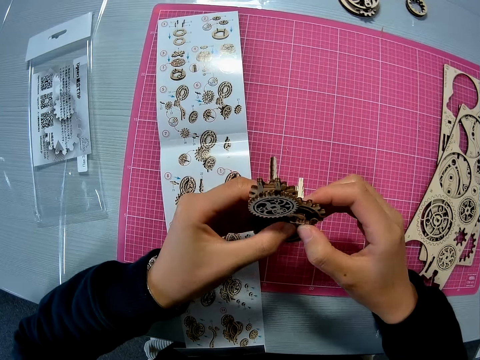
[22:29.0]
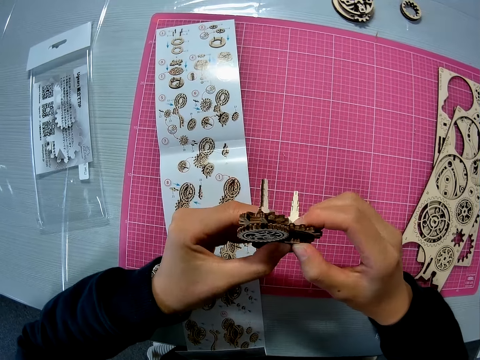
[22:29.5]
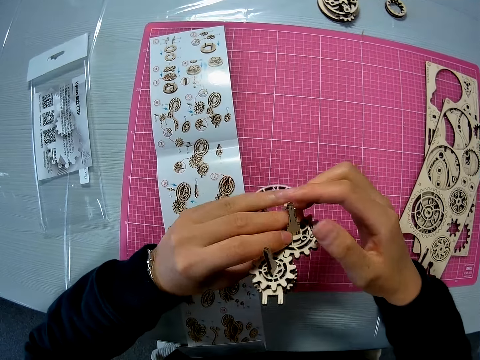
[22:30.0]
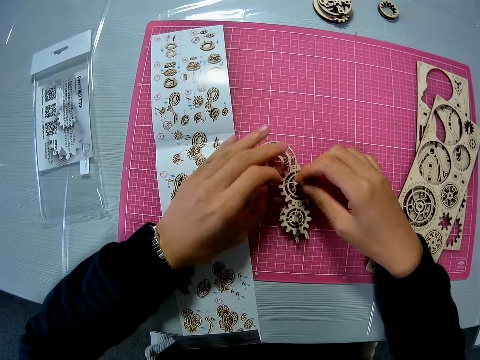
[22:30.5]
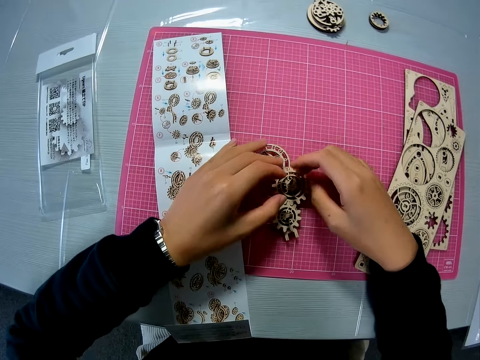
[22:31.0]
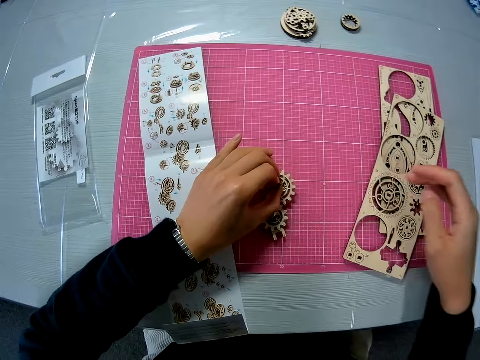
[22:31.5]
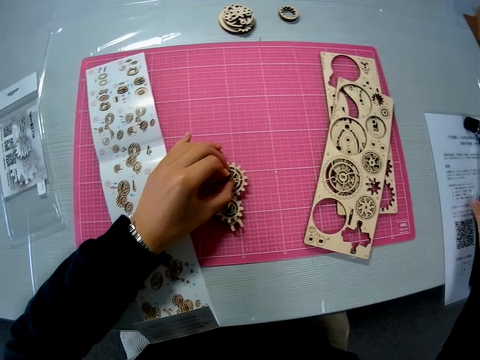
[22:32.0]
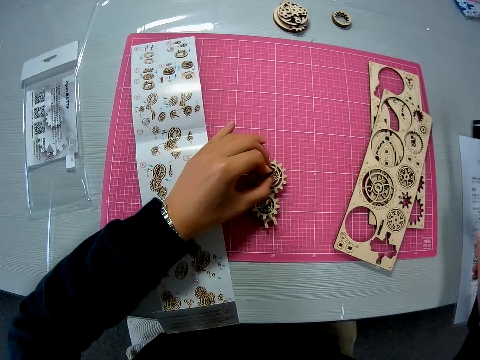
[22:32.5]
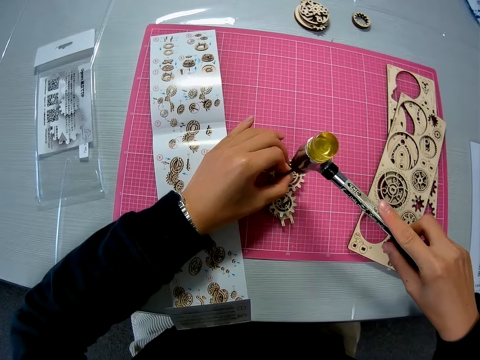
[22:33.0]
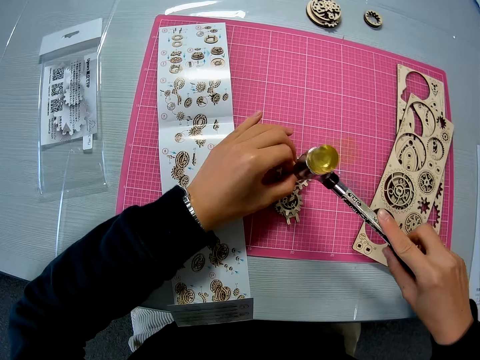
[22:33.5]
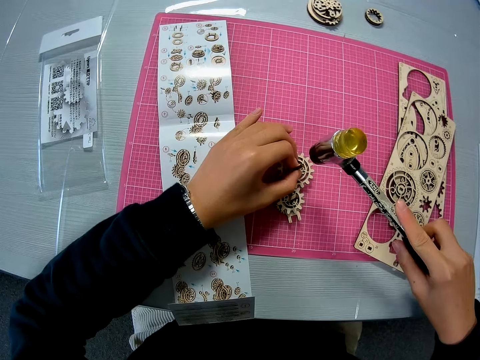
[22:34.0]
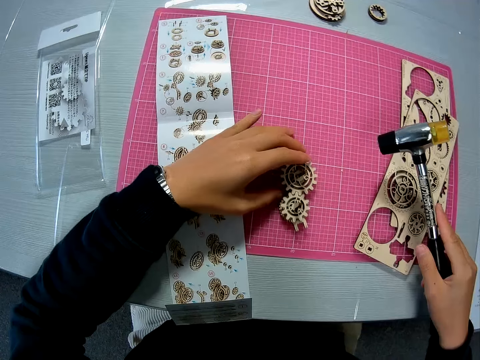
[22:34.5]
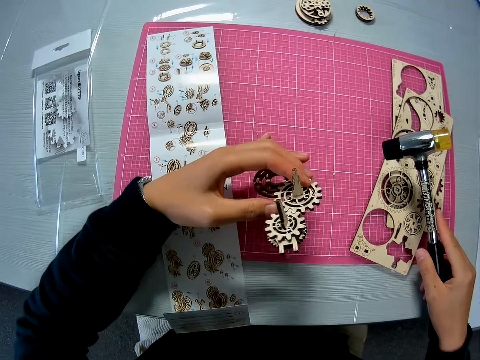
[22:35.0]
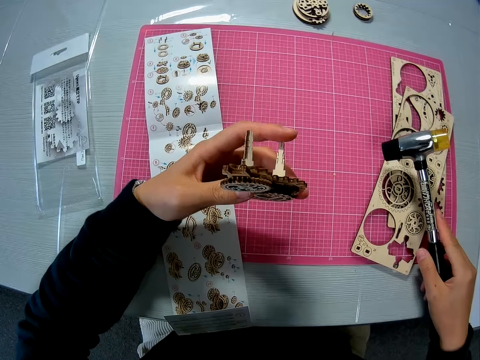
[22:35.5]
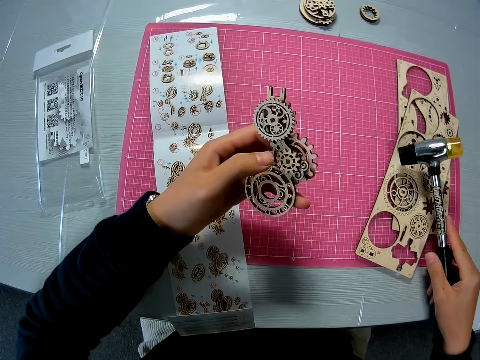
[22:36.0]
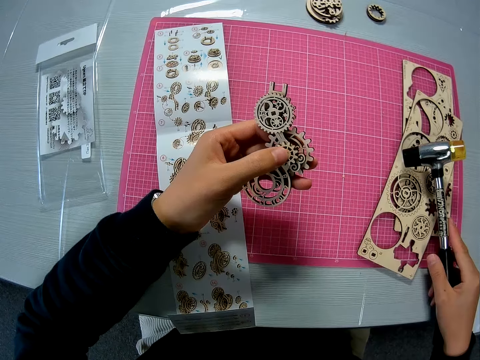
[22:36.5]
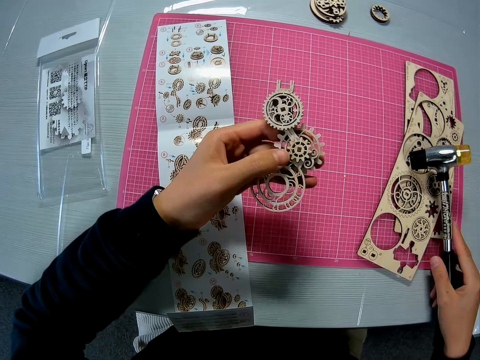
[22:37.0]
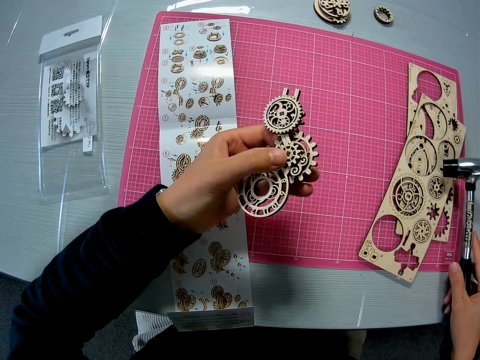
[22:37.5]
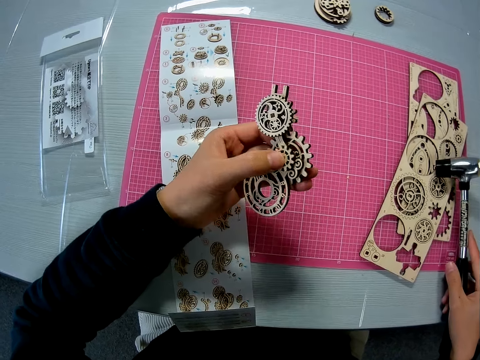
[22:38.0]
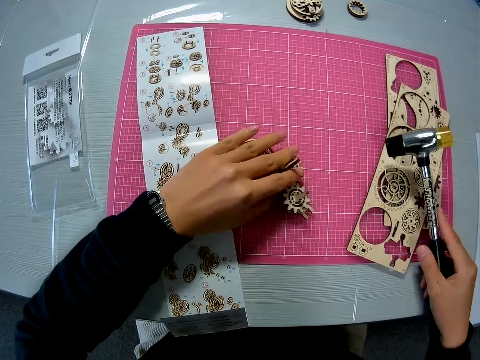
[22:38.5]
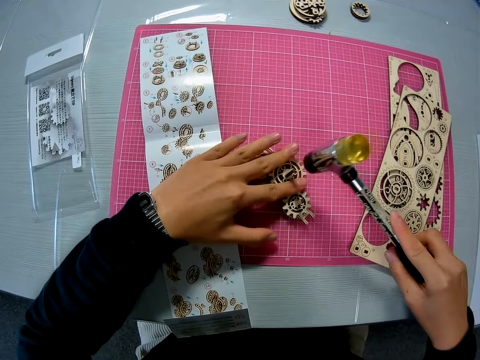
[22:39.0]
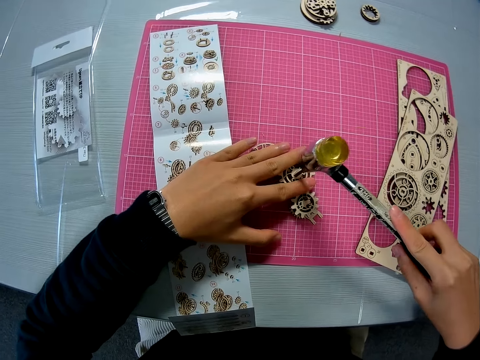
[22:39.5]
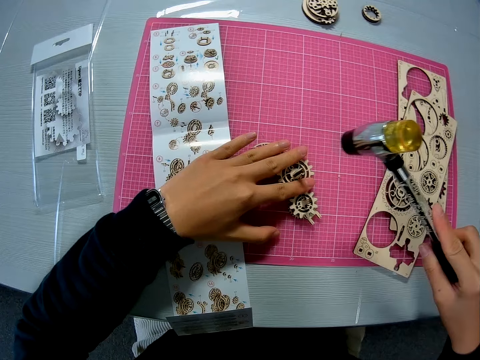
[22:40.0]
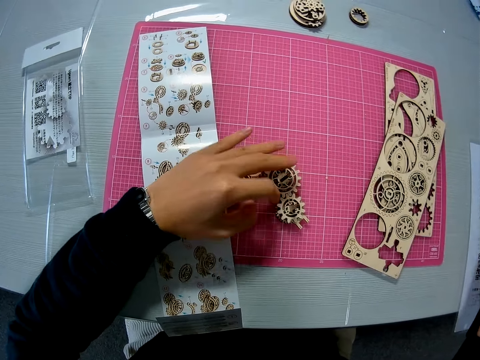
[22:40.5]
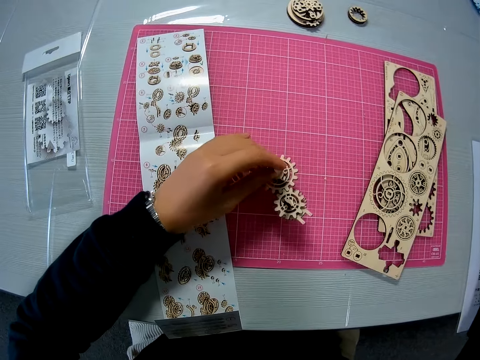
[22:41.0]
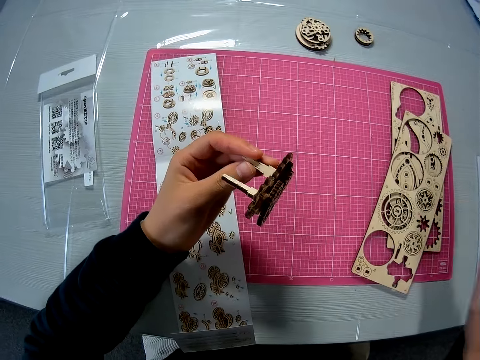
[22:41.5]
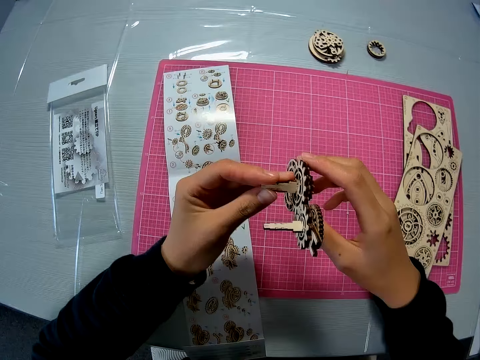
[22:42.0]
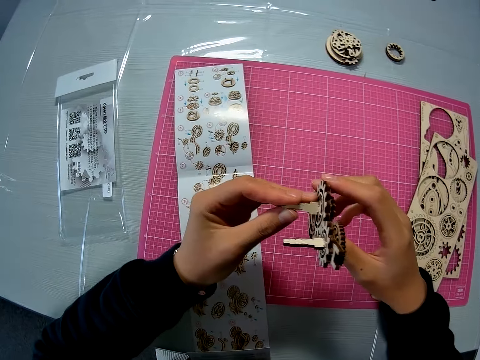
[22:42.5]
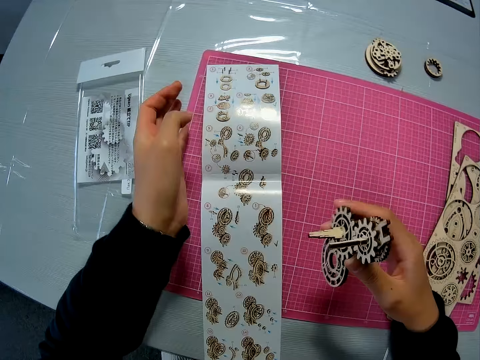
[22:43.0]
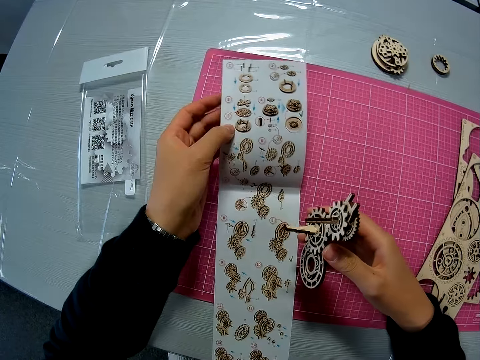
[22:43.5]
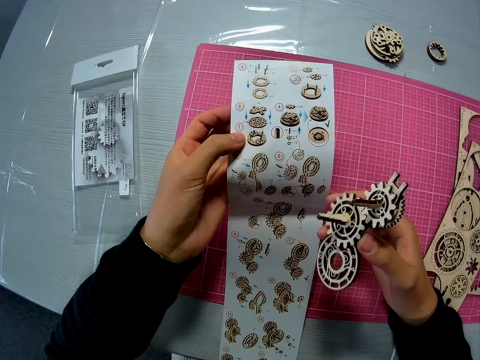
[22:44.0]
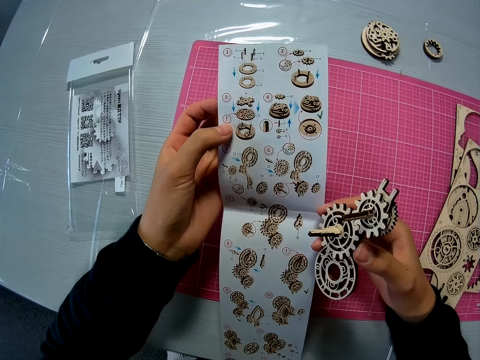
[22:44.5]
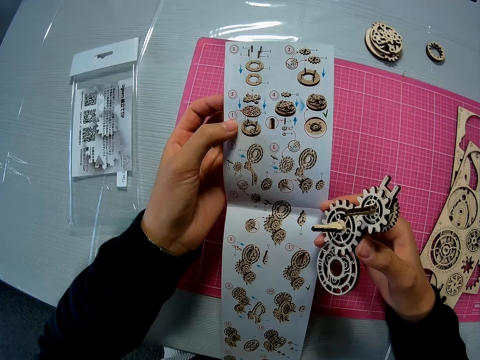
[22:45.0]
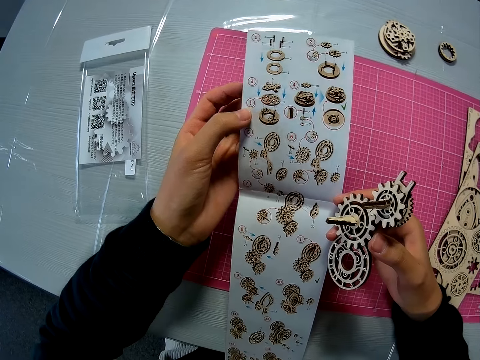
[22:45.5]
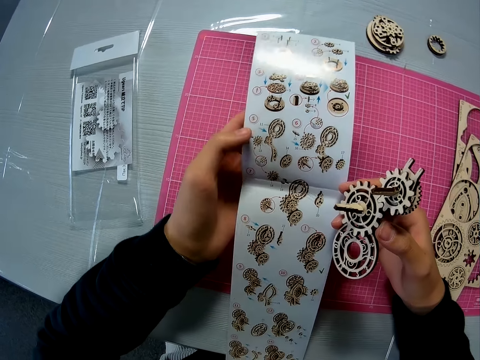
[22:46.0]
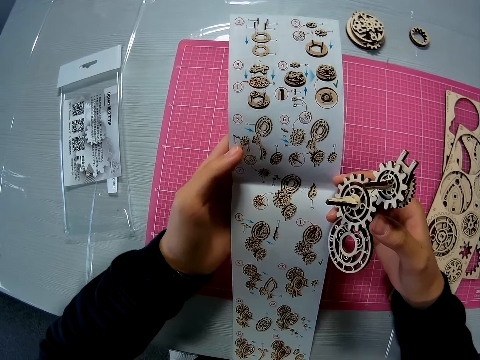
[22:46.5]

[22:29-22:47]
The camera wearer turns the laser cut craft or joined puzzle pieces again. She drops the joined puzzle pieces on the pink sheet. She holds the joined puzzle piece with her left hand and removes her left hand from the laser cut craft. She picks up the soft face hammer from a paper on the table. She hits the nail on the joined puzzle pieces with the hammer. She raises the laser cut craft. She turns the joined puzzle pieces around. She moves the laser cut craft. She drops the joined puzzle pieces on the pink sheet. She hits the nail on the joined puzzle pieces with the hammer. She drops the hammer on the paper on the table. She raises the joined puzzle pieces. She holds the laser cut craft with both hands. She holds the laser cut craft with one hand. She passes the joined puzzle pieces to her right hand. She picks up the instruction manual. She raises the instruction manual briefly. She holds the manual.

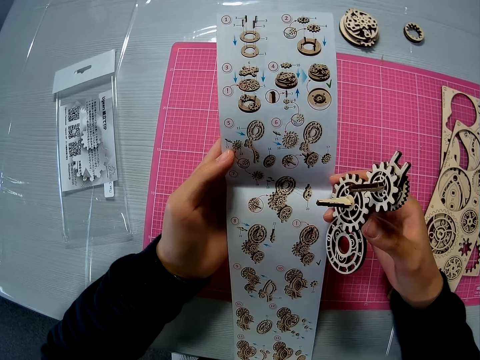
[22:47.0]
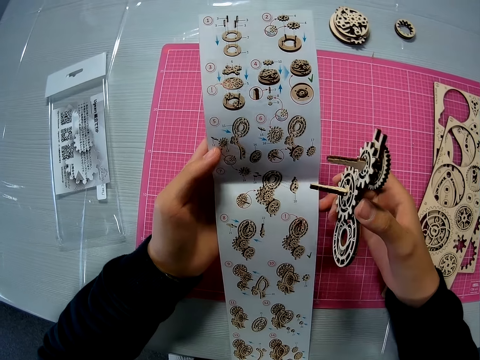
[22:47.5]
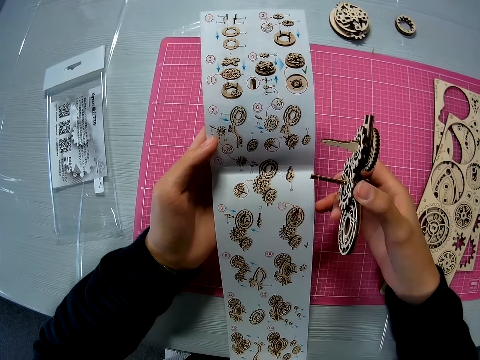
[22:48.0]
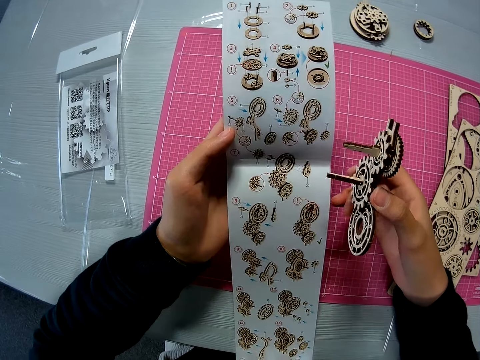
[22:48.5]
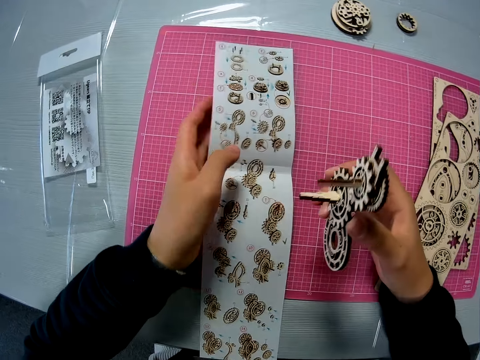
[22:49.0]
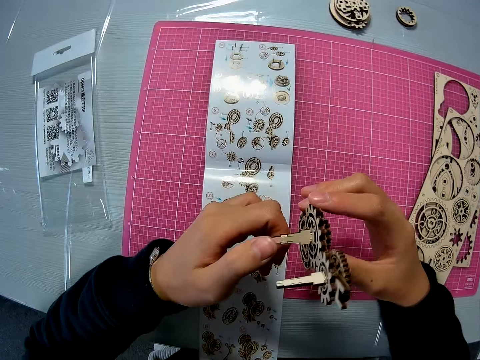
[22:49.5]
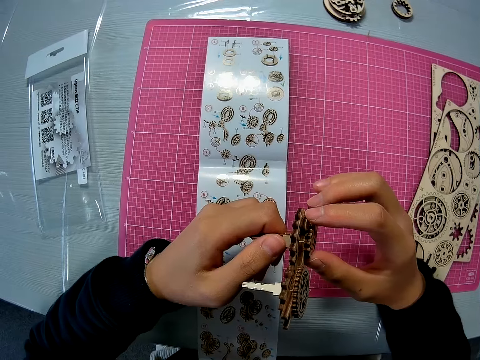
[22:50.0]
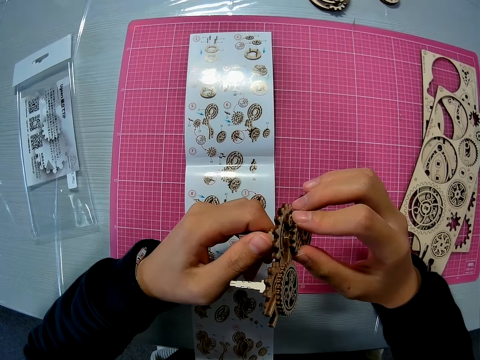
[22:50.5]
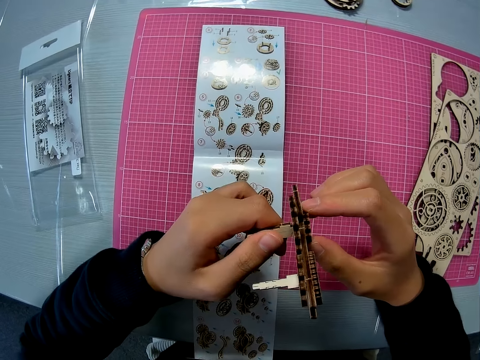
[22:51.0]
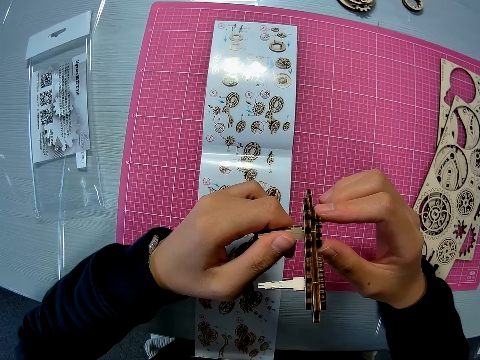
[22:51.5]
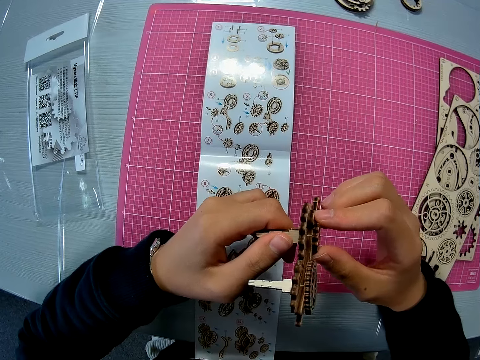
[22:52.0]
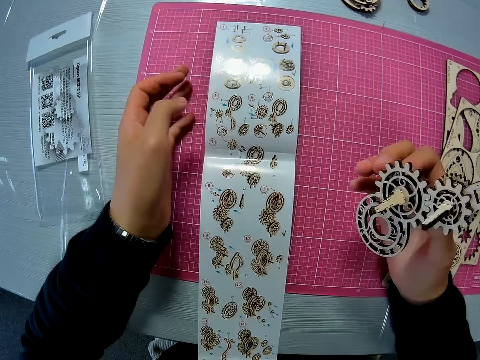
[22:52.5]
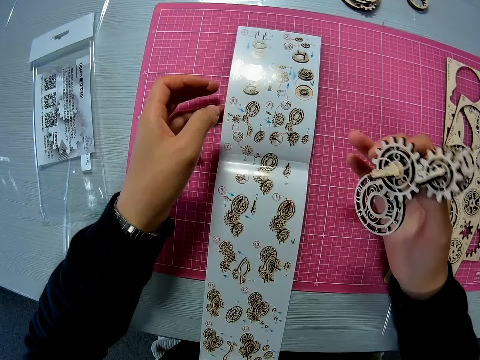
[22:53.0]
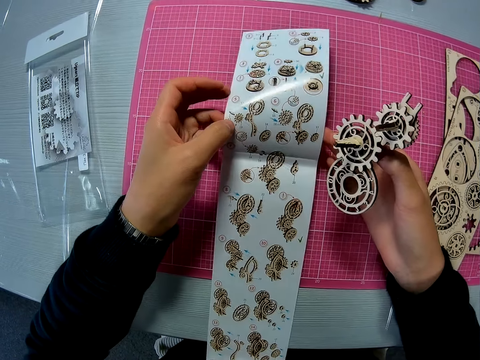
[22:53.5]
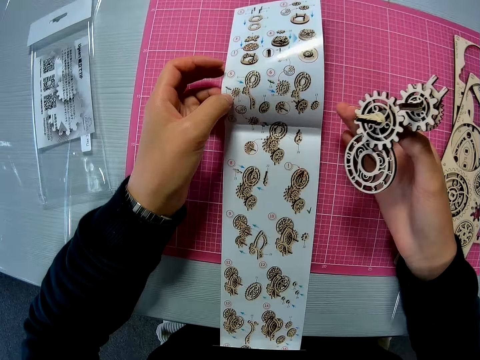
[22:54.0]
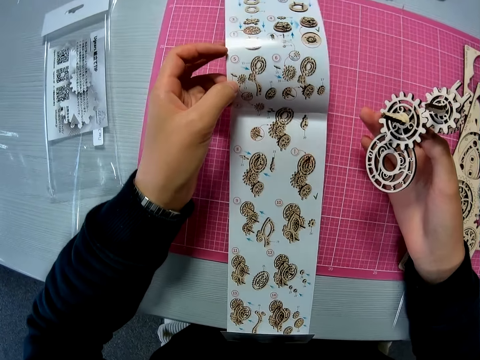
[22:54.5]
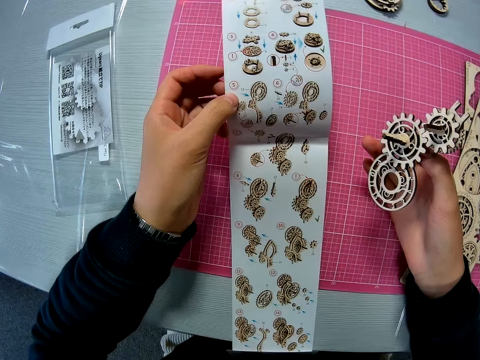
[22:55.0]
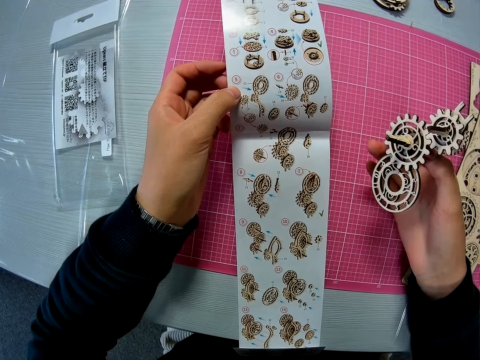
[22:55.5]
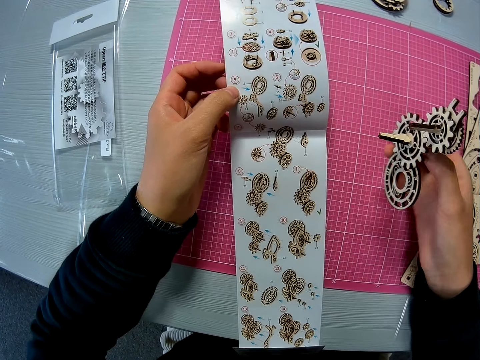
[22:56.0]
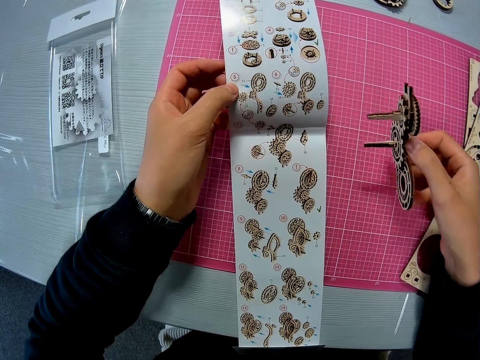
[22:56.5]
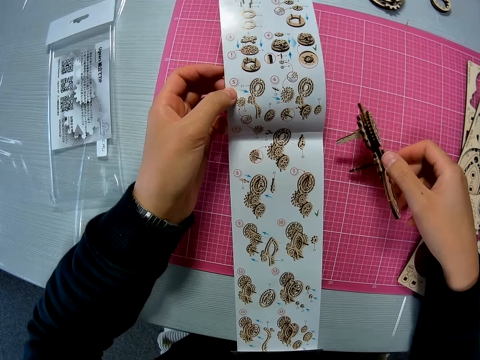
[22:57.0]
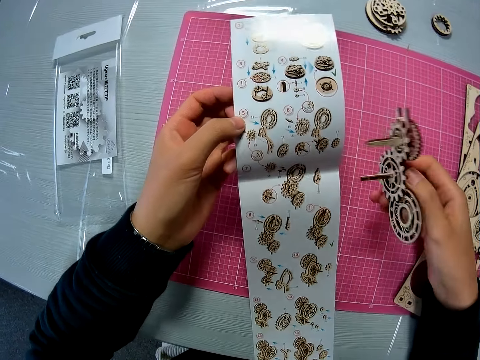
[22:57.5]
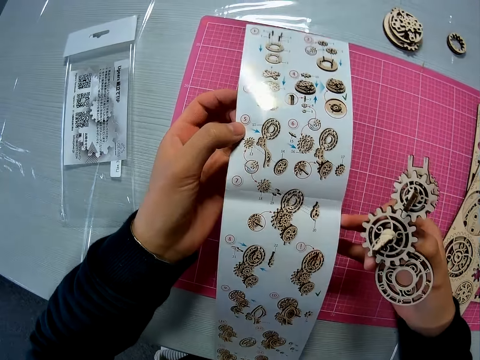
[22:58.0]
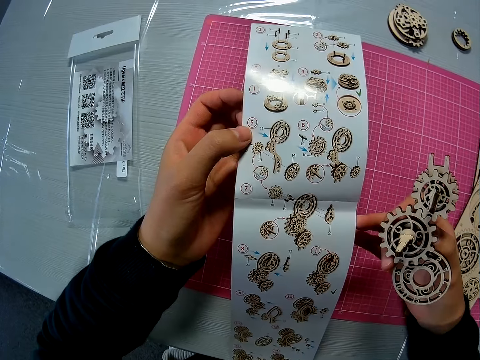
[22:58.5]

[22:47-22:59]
The camera wearer puts the paper back on the cutting mat. He holds the wood model in his hands. He looks at the wood model. He picks up the paper from the cutting mat. He looks at the paper.
